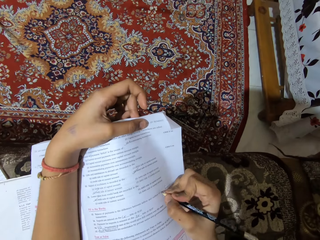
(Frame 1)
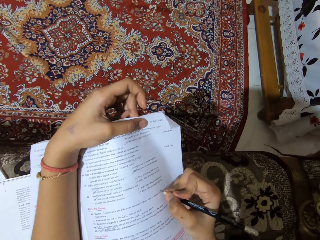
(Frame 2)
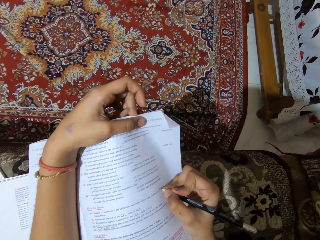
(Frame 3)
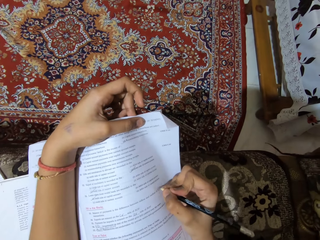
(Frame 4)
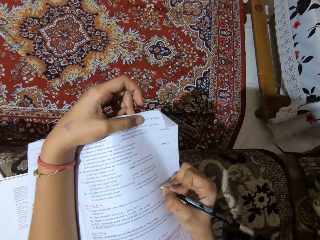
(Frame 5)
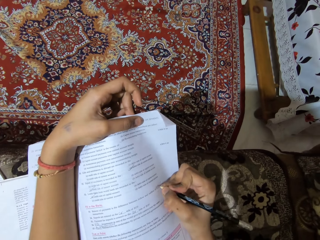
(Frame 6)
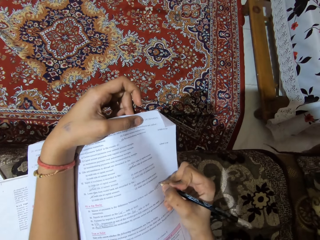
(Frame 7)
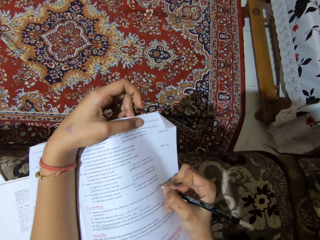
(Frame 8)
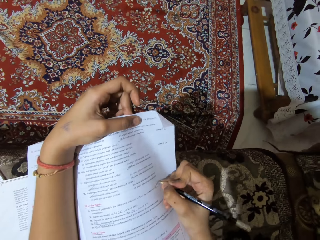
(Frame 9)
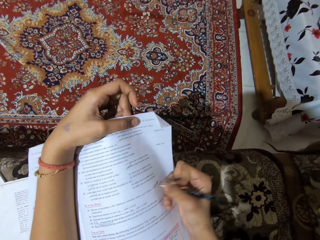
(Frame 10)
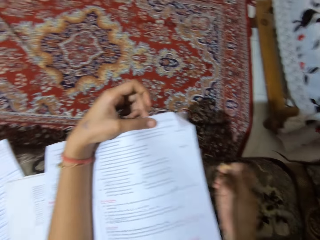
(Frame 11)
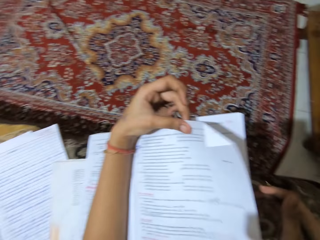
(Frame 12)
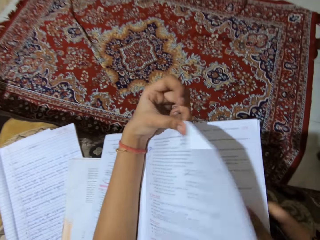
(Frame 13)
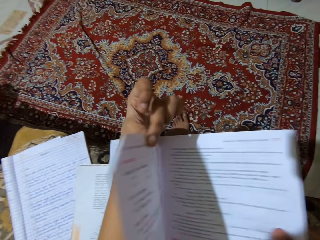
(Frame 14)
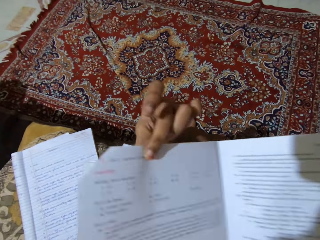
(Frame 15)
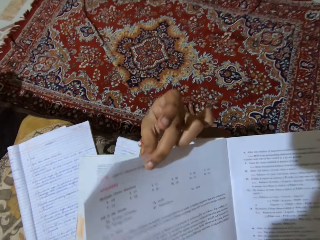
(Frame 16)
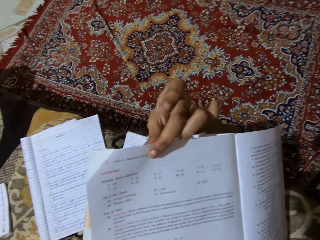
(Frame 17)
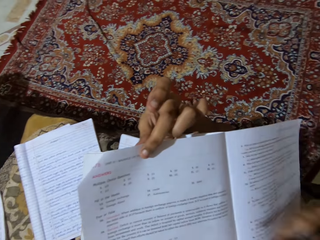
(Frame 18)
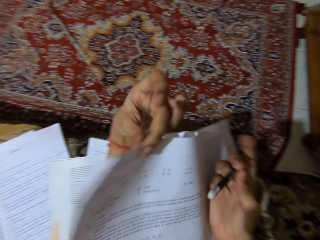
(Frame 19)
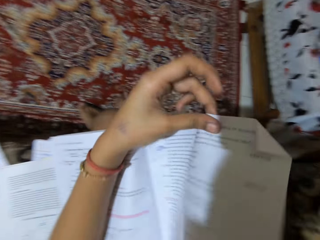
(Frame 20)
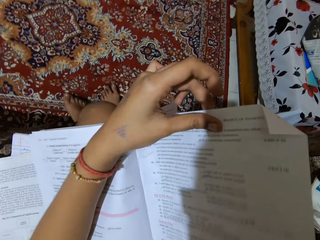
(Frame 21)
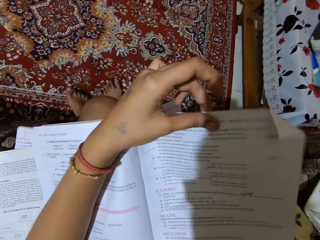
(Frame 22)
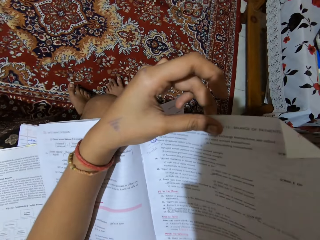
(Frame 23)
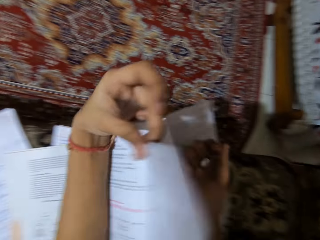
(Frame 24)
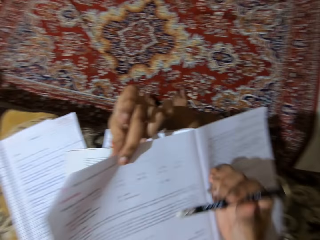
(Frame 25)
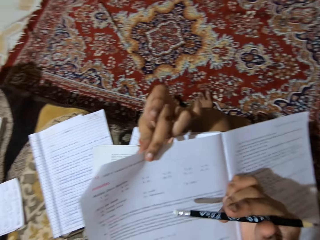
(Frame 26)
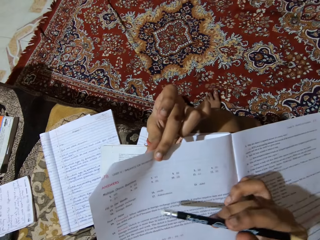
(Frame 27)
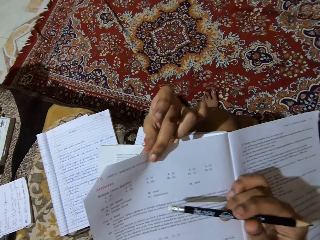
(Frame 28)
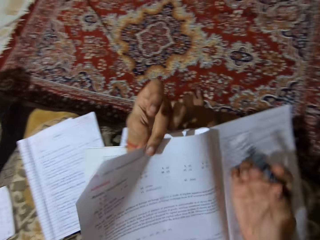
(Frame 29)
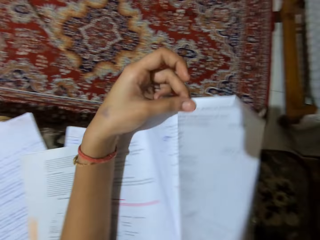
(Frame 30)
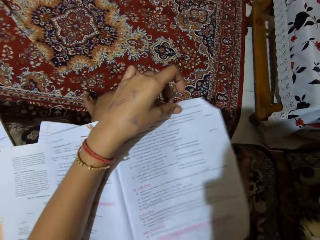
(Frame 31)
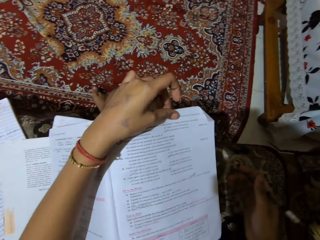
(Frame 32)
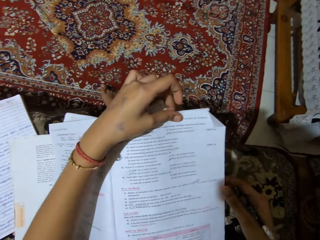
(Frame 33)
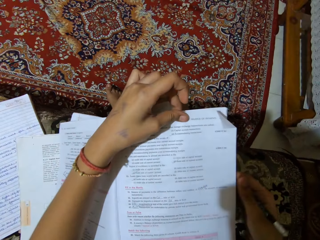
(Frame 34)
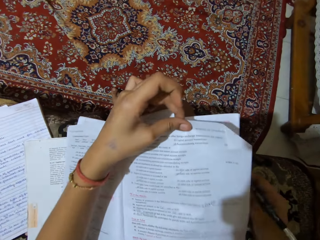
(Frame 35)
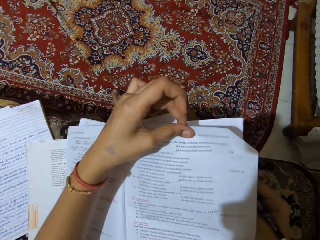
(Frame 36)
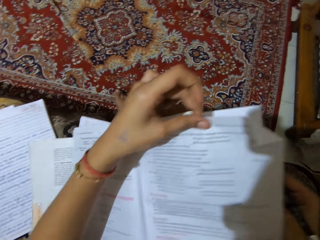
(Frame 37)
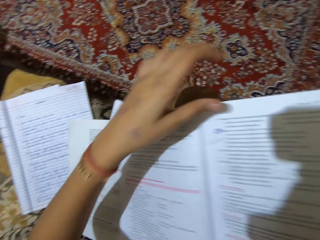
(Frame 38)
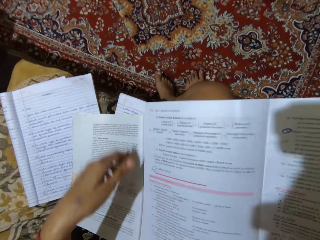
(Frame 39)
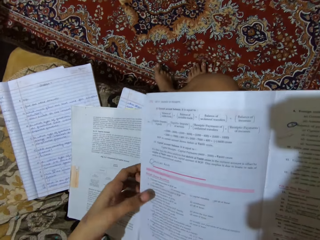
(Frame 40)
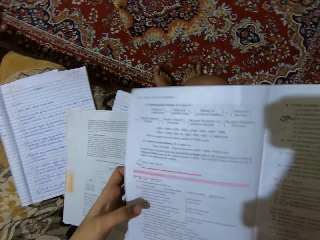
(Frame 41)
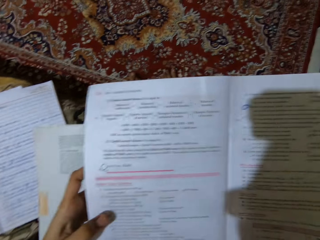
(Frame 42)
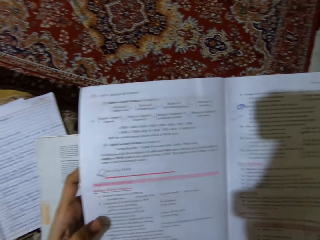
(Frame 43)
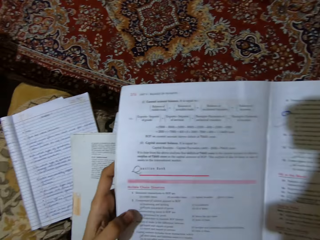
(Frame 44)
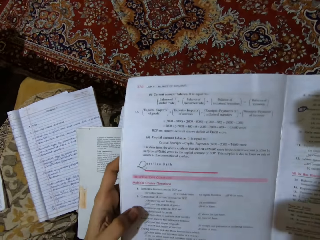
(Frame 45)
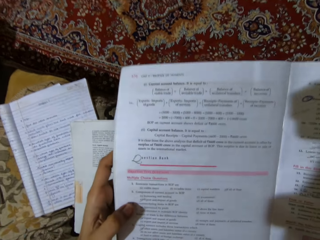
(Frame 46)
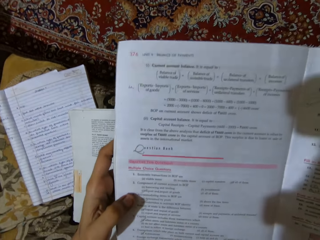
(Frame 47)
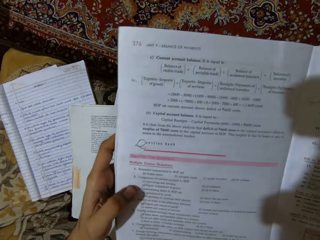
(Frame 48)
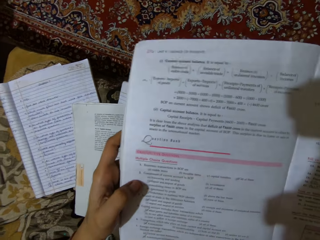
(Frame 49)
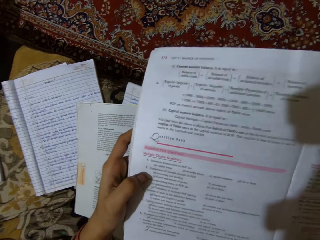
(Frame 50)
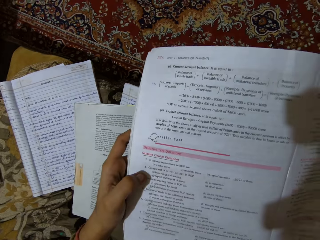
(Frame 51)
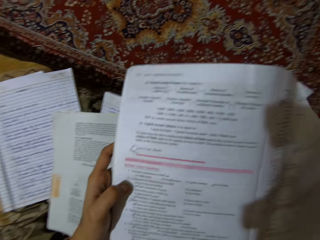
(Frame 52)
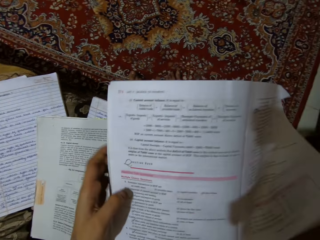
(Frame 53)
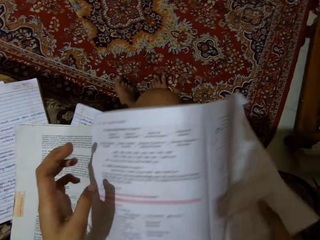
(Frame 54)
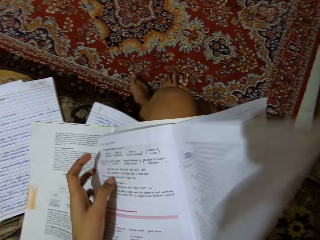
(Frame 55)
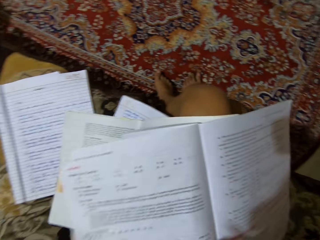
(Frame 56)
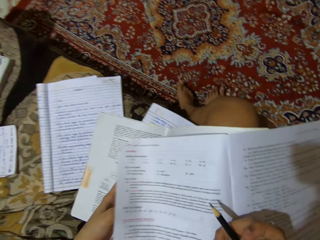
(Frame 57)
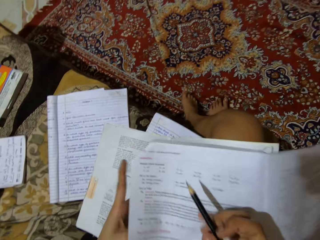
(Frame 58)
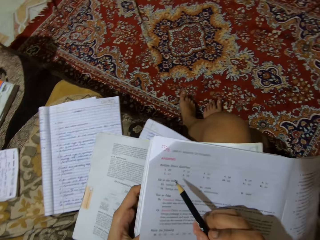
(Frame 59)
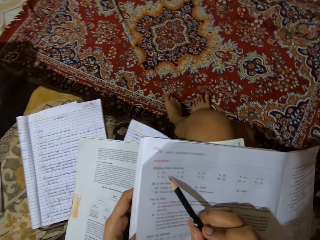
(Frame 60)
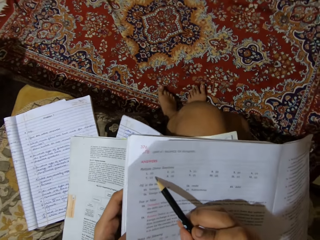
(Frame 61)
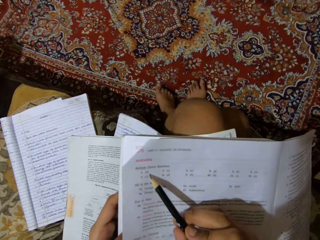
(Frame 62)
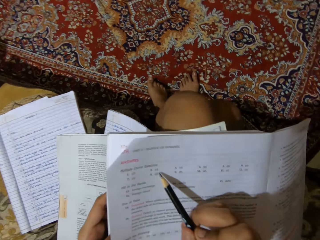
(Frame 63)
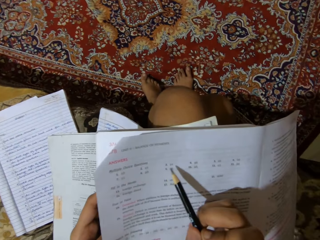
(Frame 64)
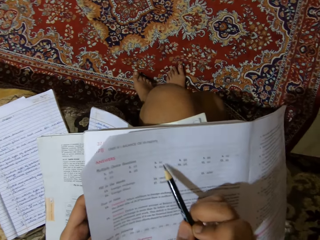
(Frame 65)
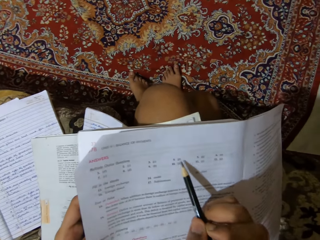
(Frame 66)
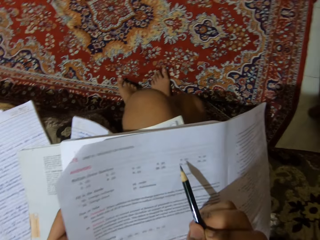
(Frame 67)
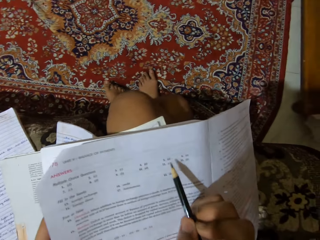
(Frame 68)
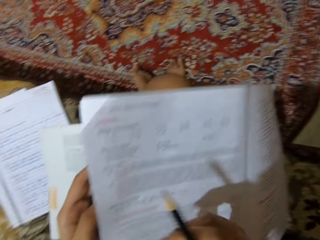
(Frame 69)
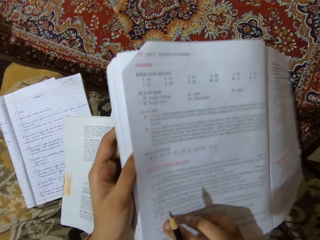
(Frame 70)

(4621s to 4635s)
The camera wearer writes on the textbook. They refer to the next page. They flip the pages of the textbook. They read the question. They refer to the answers page. They read the questions. They read the marked answers. They refer to the next page. They crosscheck the answers they had put down on the textbook.

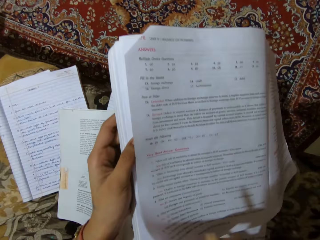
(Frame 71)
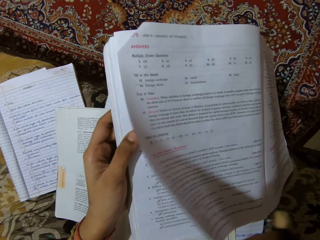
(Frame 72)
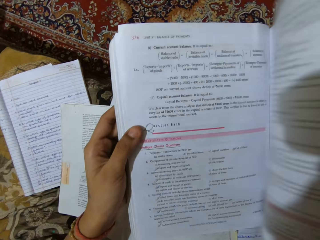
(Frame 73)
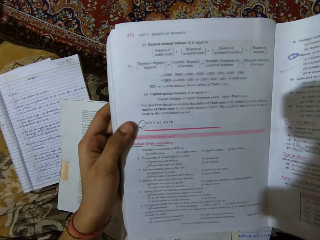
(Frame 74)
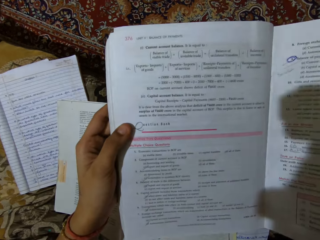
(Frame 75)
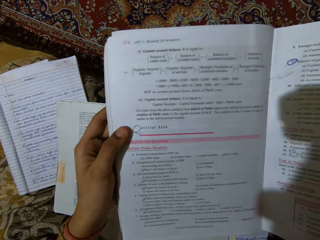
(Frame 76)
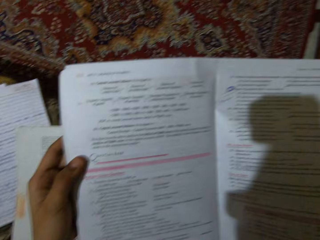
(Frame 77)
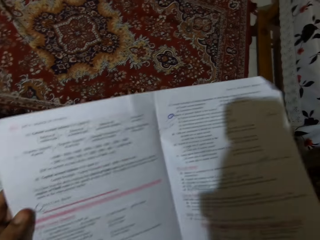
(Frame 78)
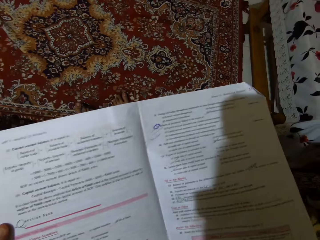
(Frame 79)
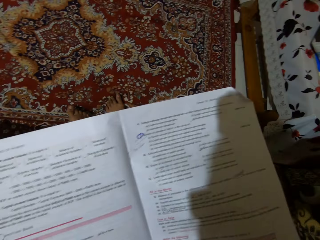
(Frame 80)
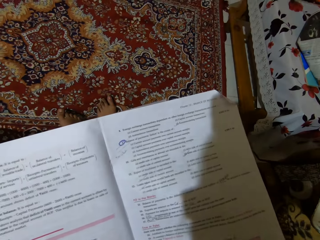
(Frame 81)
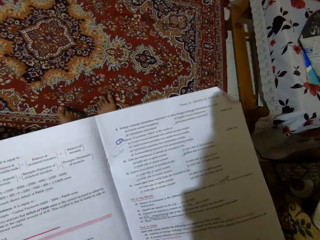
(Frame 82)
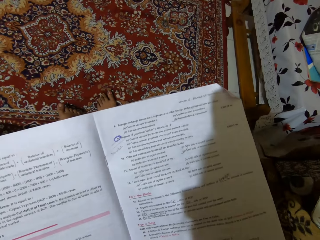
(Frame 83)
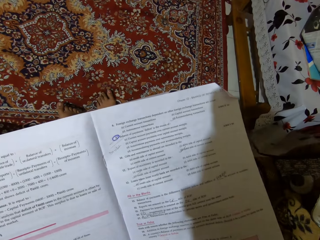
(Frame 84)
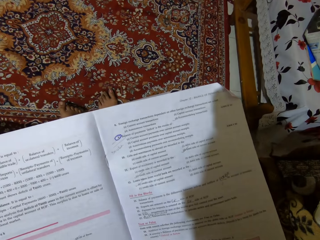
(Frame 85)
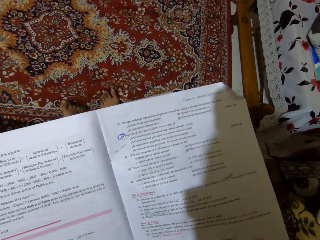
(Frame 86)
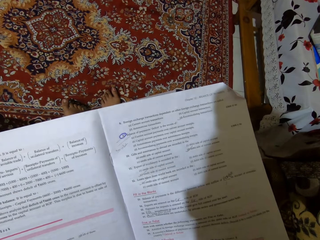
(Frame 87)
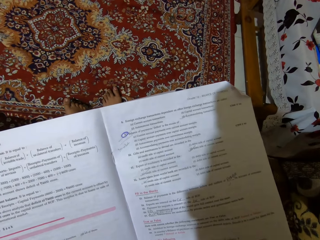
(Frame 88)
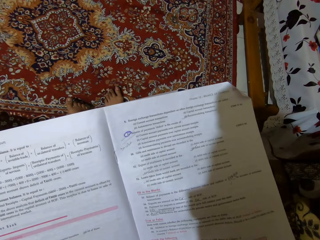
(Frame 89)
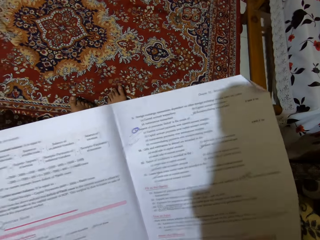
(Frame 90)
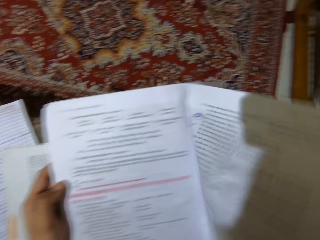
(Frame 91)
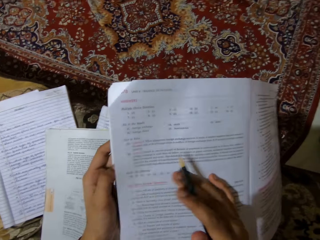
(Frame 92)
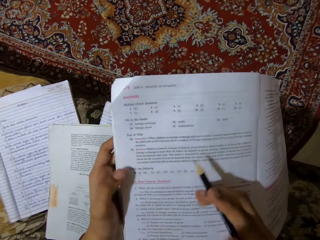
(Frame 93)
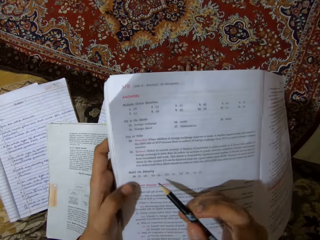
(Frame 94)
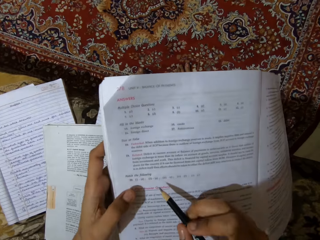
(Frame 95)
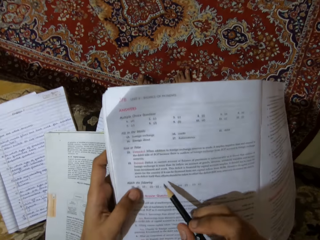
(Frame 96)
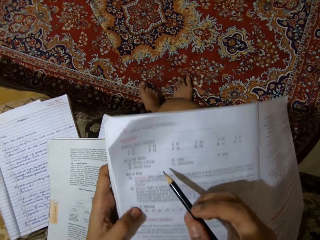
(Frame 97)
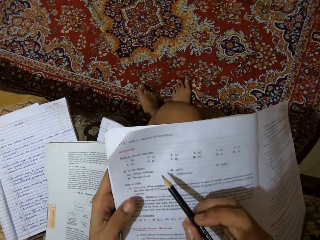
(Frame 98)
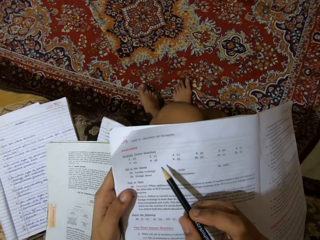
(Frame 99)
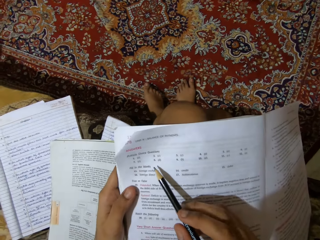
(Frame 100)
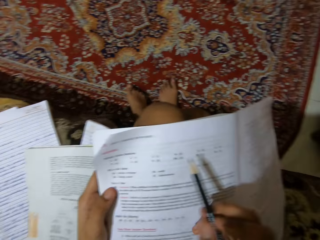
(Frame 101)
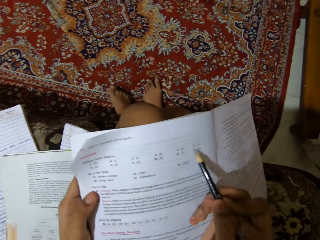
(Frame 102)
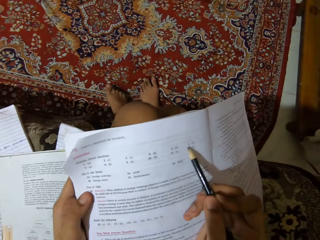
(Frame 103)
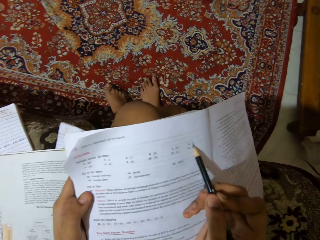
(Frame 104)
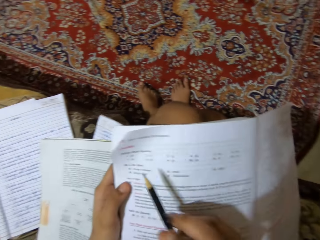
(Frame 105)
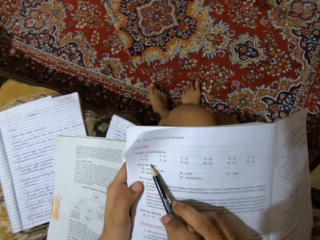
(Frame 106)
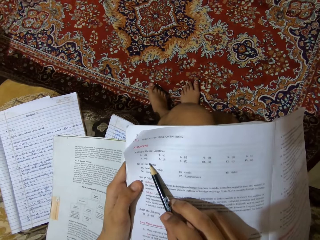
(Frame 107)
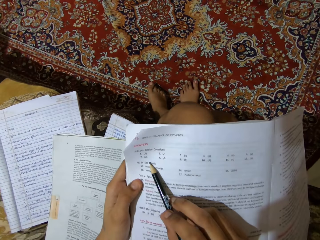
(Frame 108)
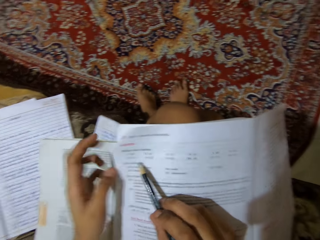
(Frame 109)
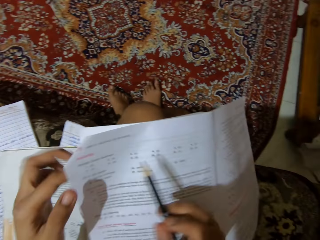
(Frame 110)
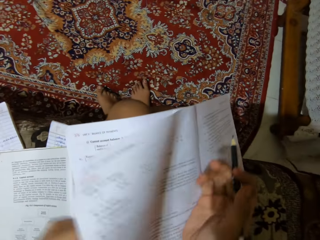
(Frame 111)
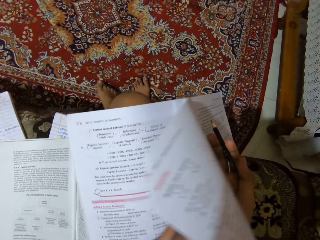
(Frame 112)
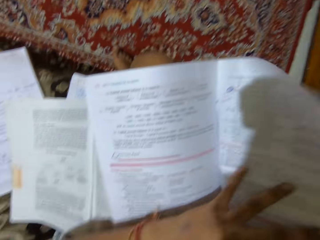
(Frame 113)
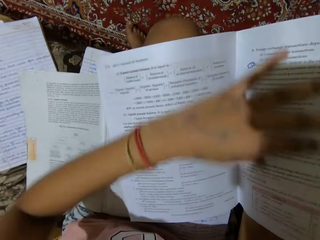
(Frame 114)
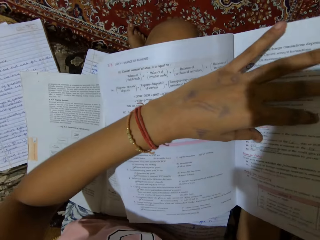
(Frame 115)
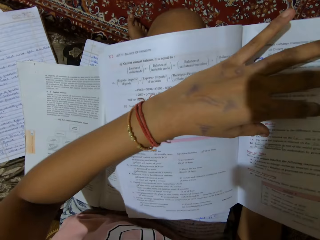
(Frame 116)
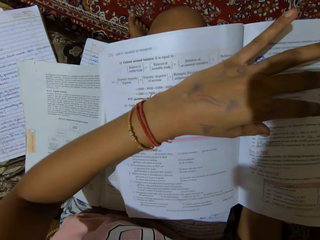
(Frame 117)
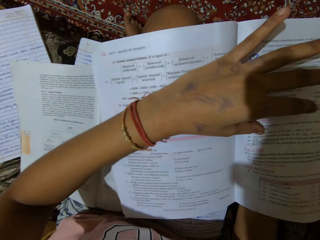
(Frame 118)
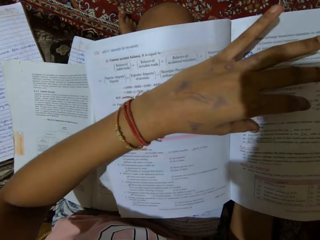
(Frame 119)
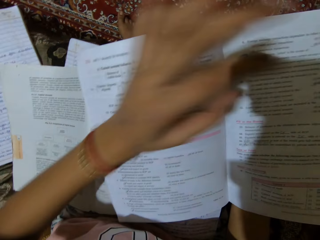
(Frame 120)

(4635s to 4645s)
The camera wearer reads the marked answers. They refer to the next page. They read the marked answers.
